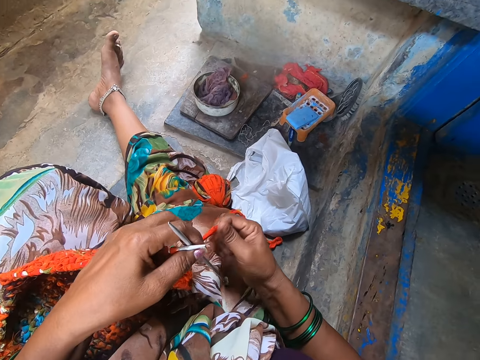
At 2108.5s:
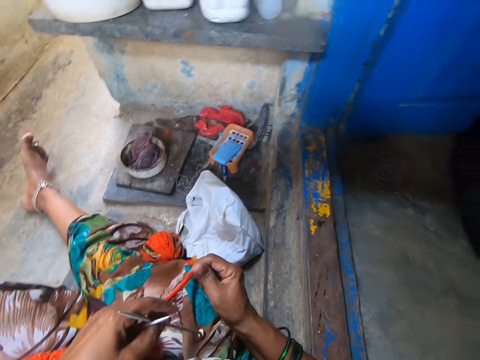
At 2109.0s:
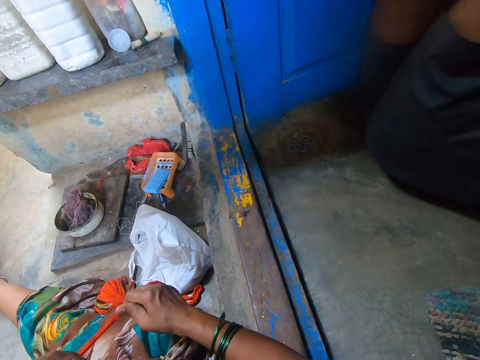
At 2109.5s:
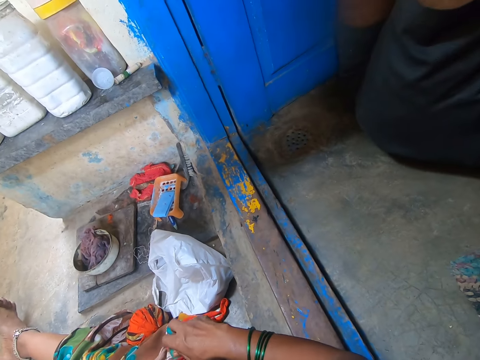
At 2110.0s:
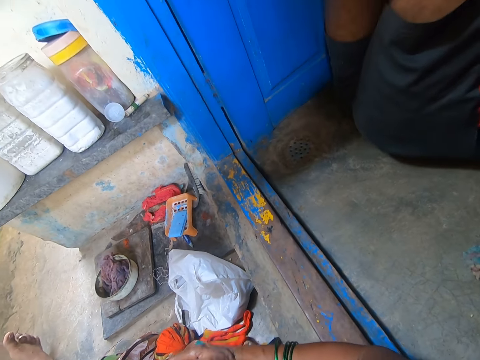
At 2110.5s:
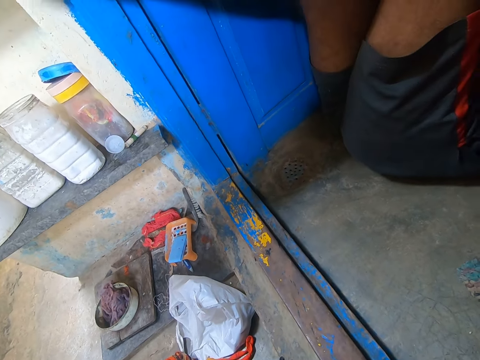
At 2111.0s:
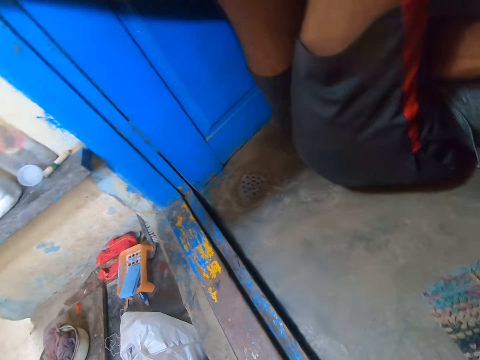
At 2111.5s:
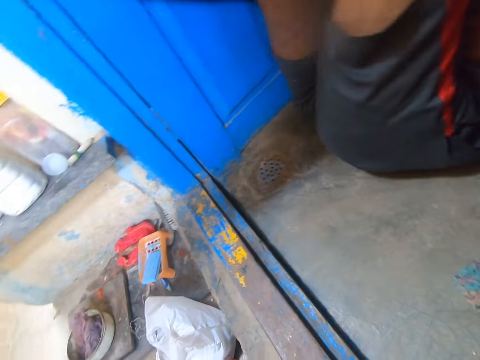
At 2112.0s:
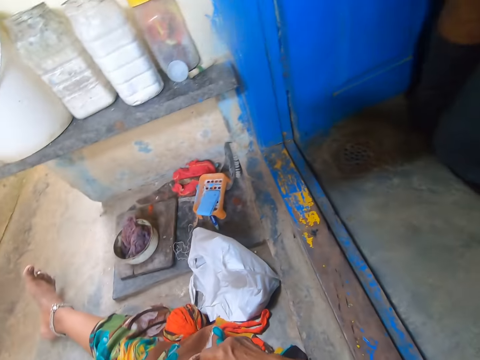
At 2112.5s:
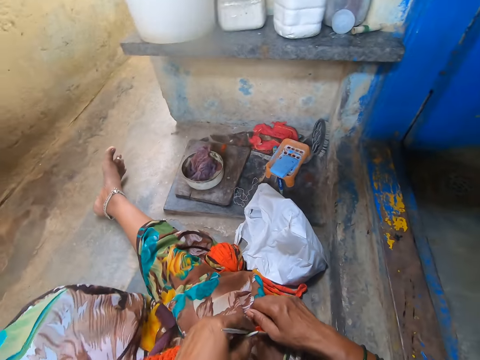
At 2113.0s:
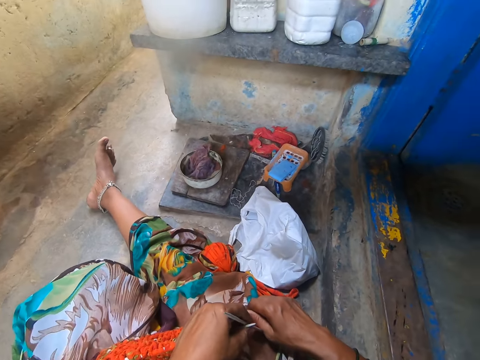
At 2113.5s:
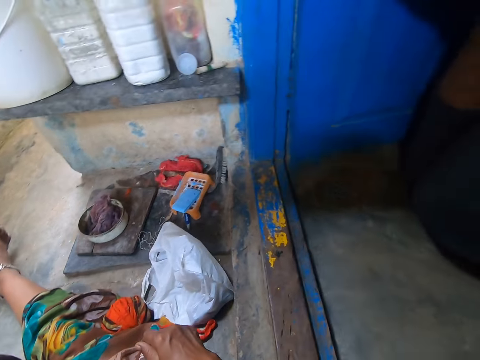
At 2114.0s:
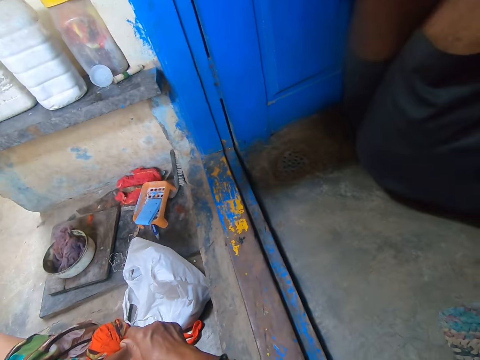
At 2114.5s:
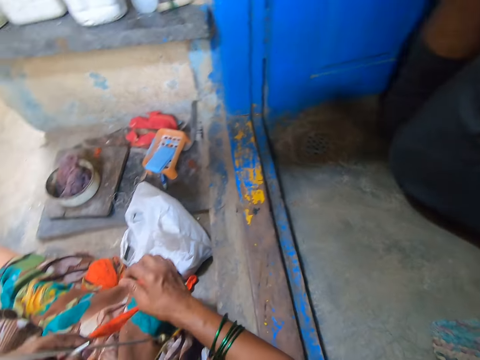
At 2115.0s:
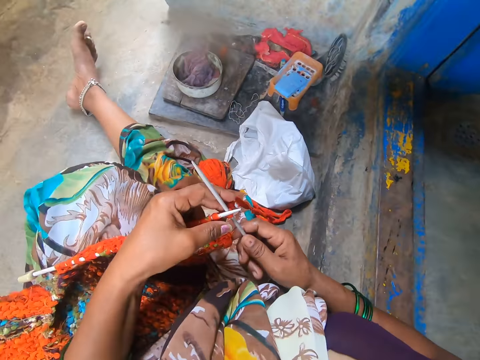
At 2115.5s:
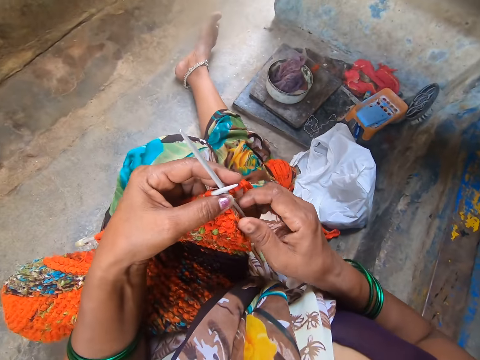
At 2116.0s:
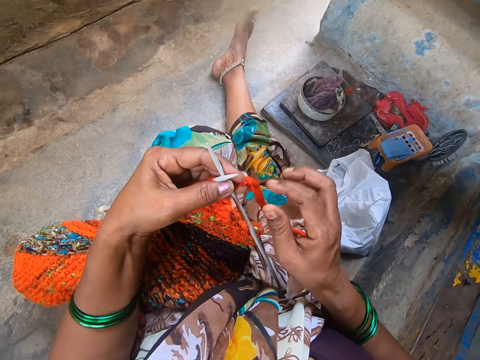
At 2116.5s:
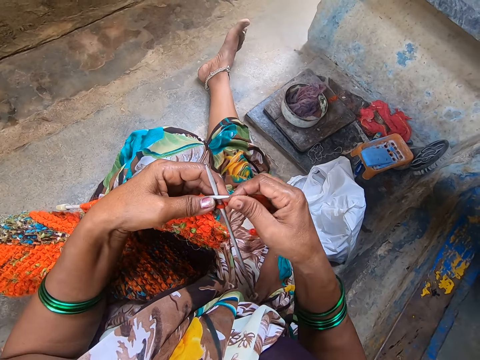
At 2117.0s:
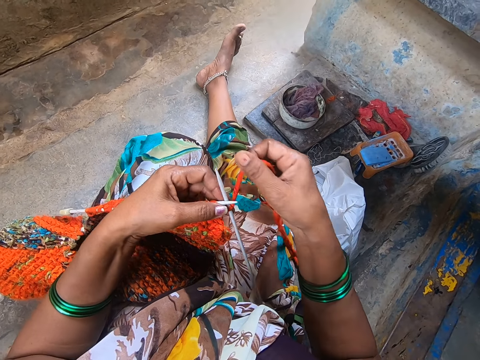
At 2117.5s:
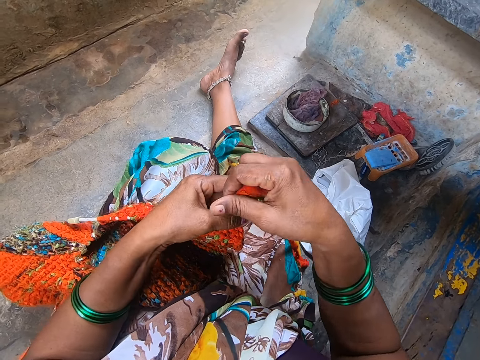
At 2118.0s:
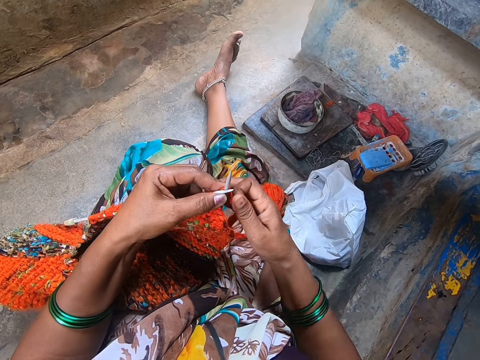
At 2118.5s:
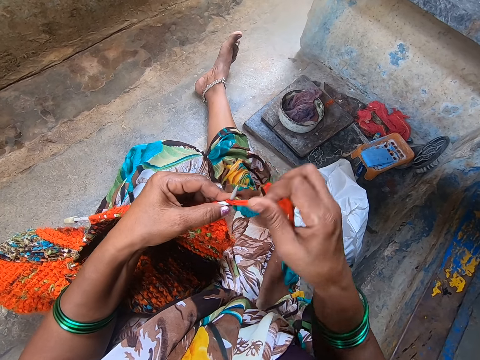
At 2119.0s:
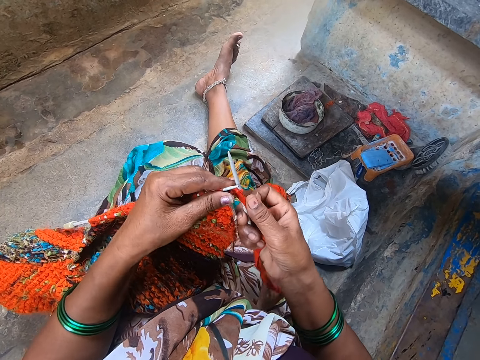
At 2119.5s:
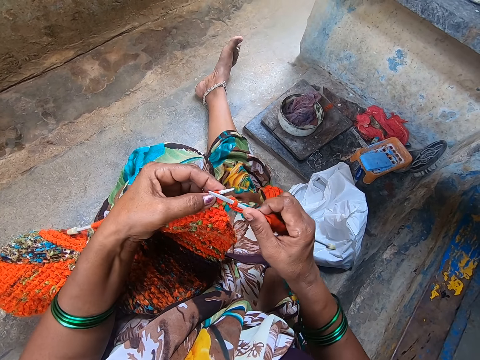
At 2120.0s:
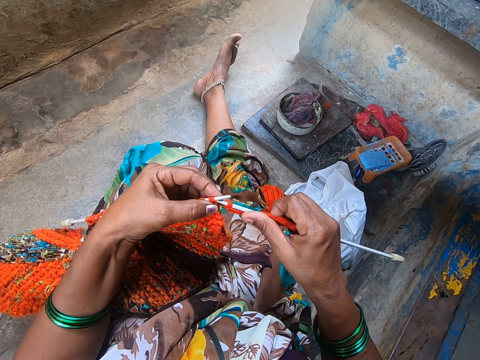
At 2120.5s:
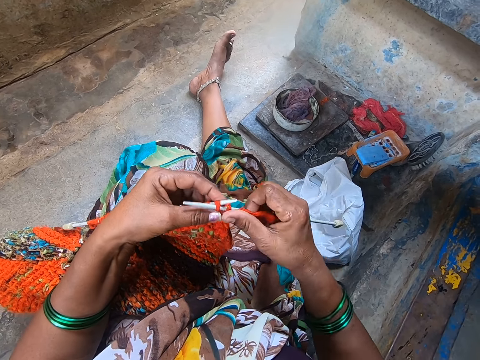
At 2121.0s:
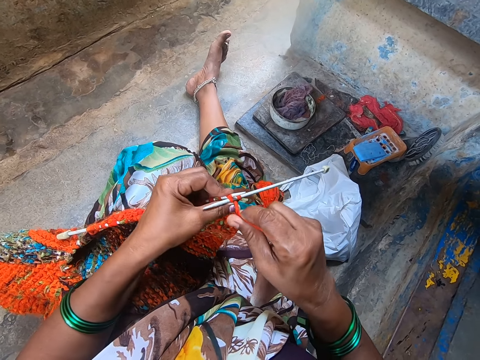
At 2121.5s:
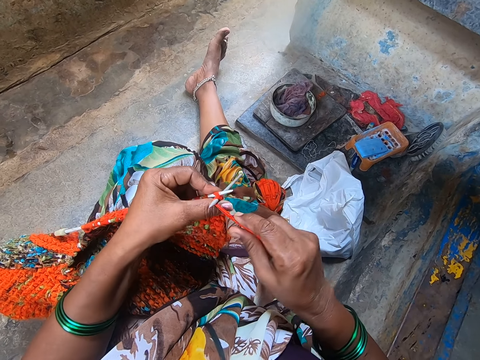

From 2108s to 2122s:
The camera wearer stretches the thread. They turn the camera to the right. They weave the fabric.

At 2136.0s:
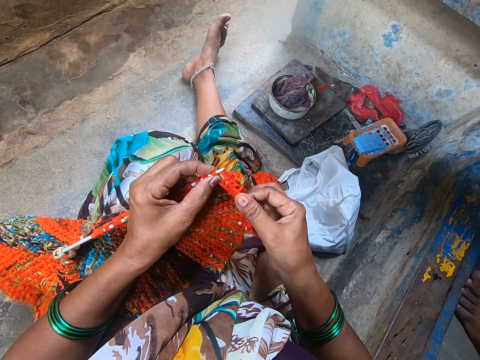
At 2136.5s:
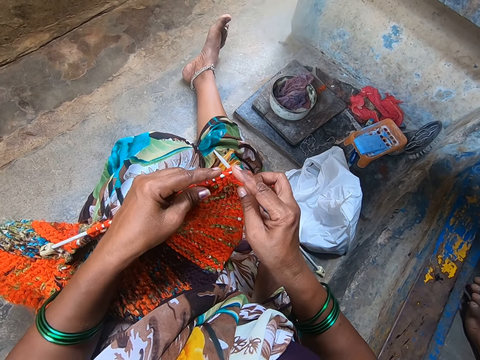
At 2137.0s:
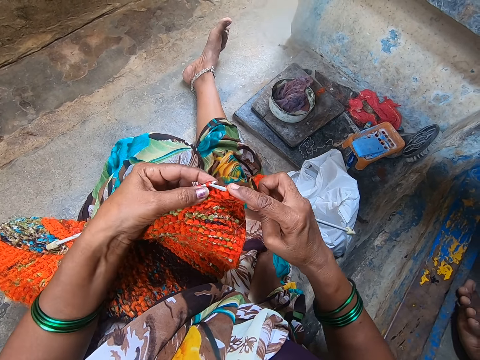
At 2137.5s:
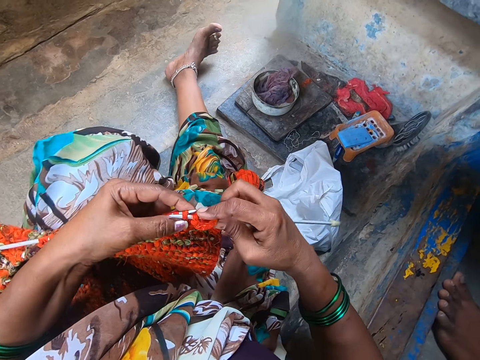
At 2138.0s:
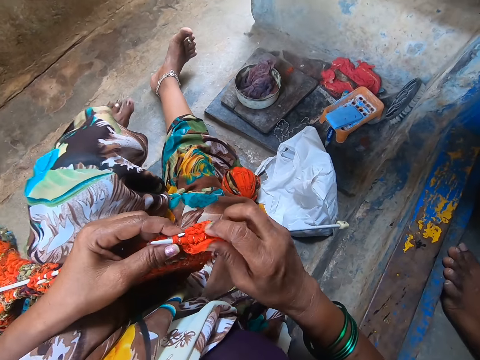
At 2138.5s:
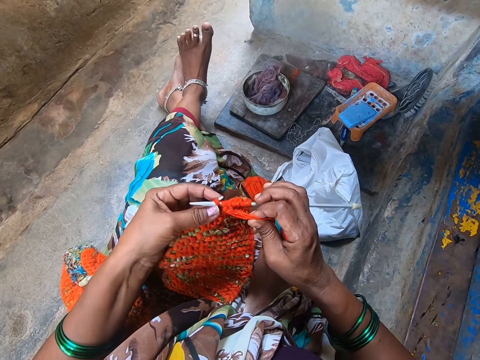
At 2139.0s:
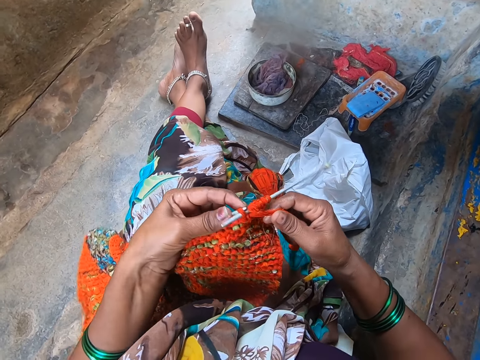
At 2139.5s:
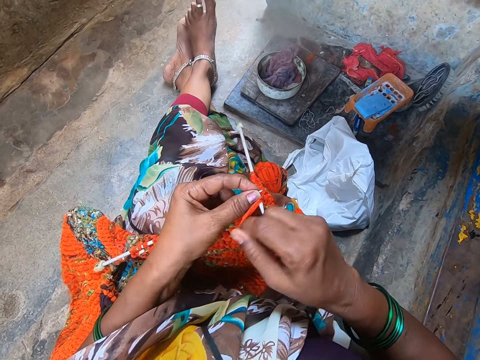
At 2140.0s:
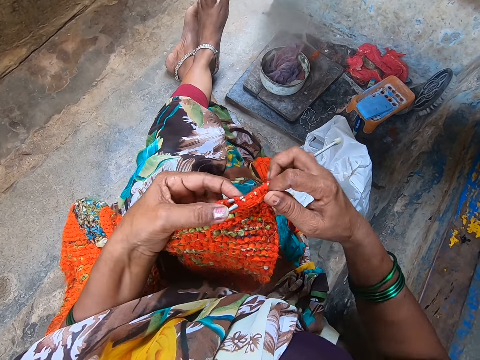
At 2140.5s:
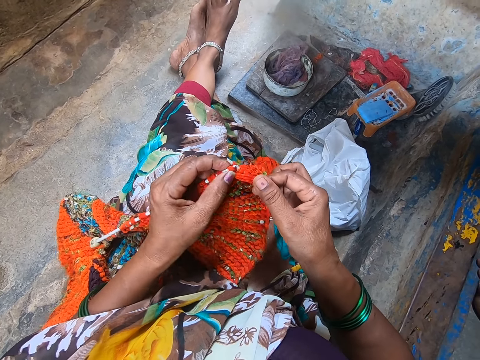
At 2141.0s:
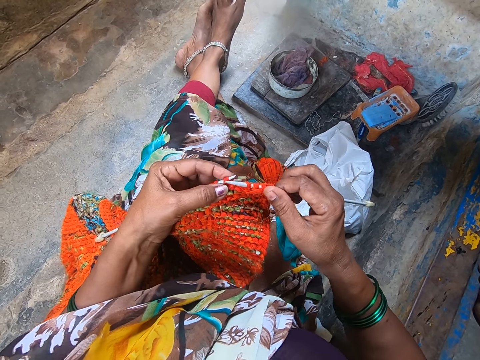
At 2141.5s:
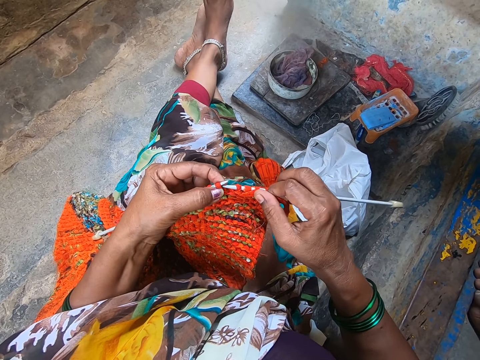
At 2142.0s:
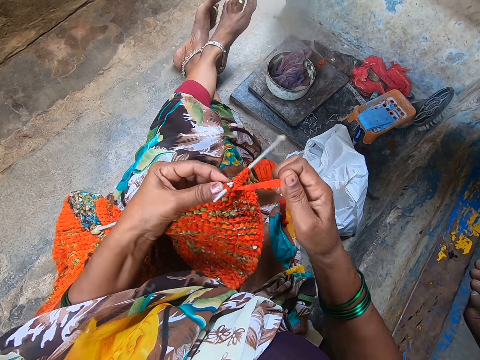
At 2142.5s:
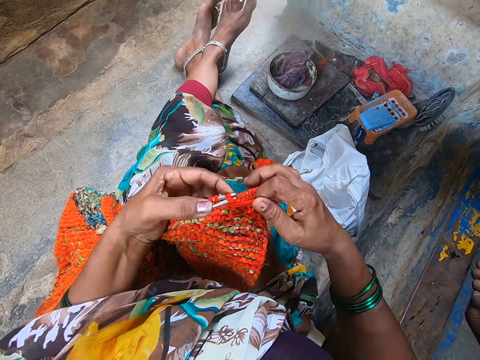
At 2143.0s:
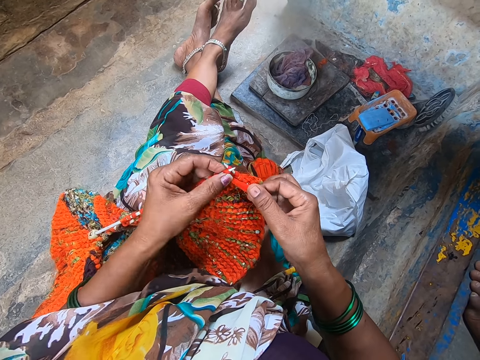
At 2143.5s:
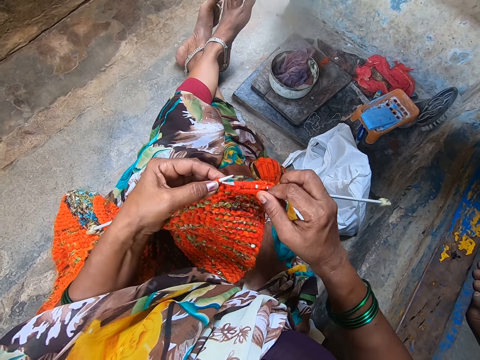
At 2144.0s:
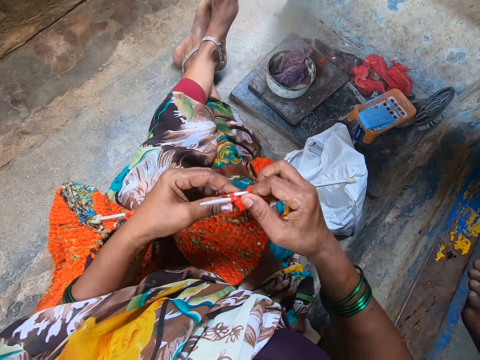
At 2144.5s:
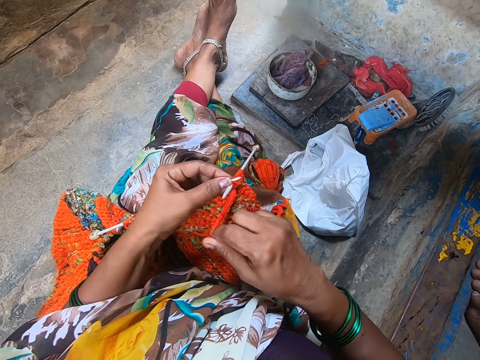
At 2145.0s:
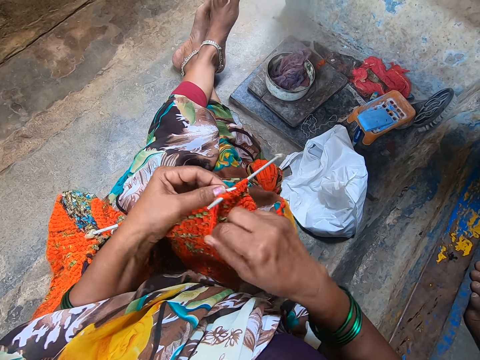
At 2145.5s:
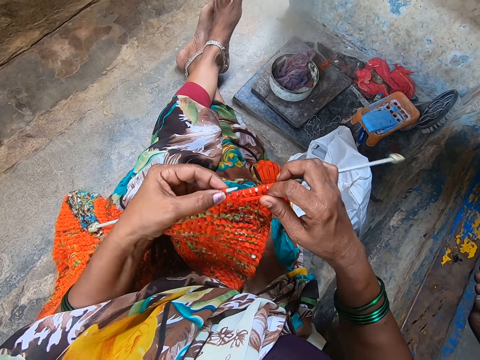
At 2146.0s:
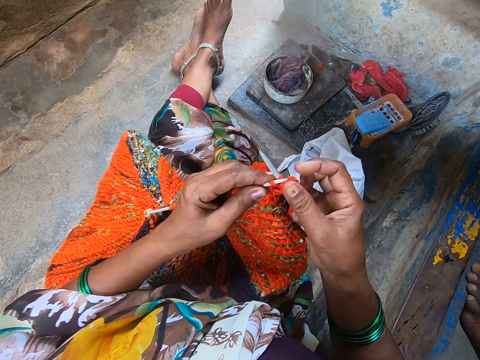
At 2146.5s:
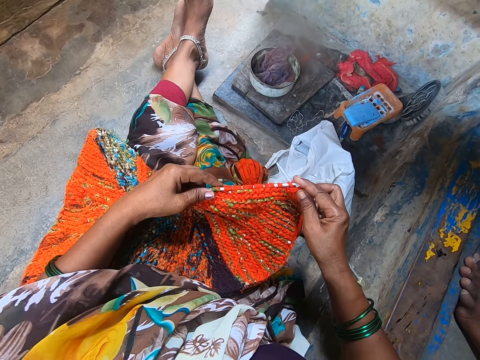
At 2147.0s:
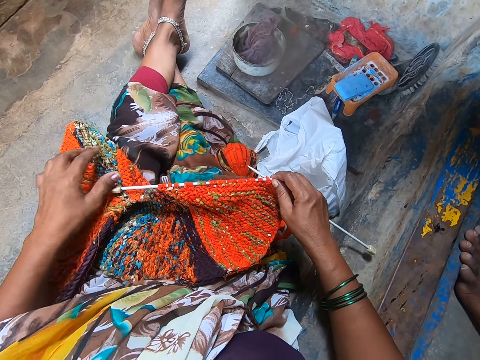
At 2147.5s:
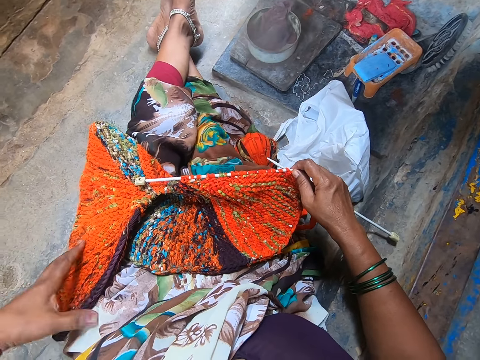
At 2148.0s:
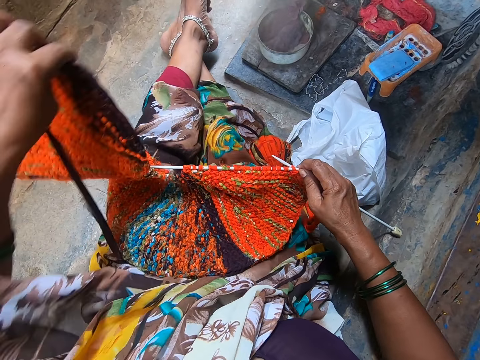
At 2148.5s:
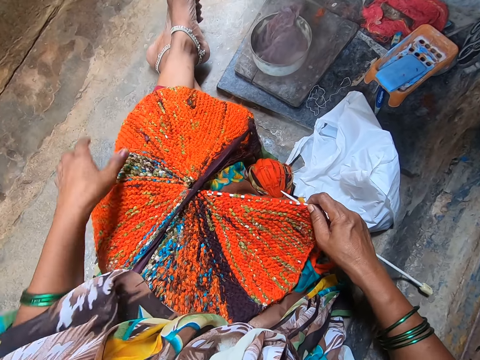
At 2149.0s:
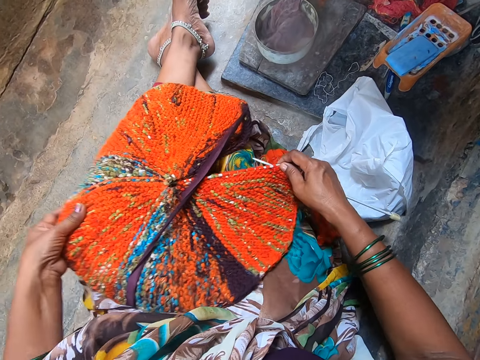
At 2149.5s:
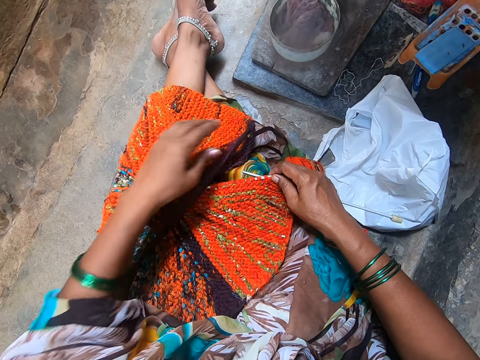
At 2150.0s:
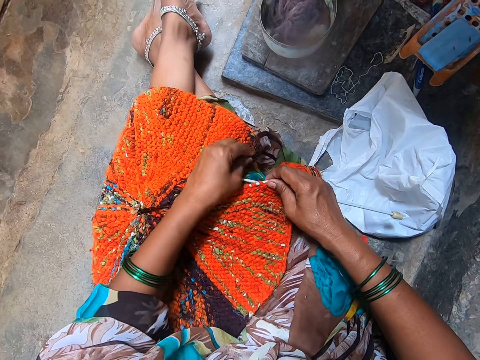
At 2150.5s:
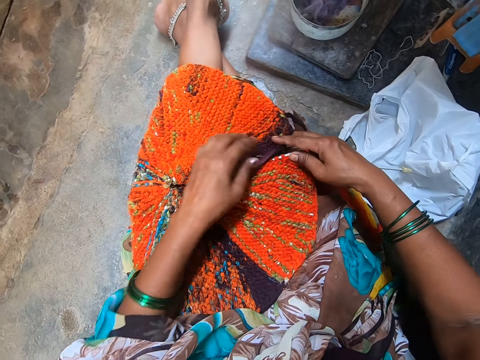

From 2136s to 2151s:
The camera wearer stretches her leg. She weaves the fabric. She adjusts the fabric on her lap. She turns the fabric and spreads the fabric.
